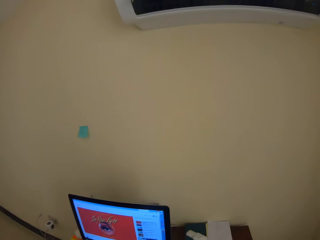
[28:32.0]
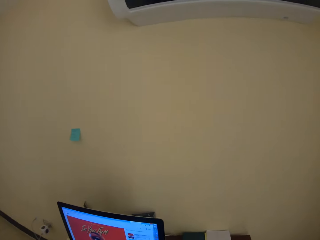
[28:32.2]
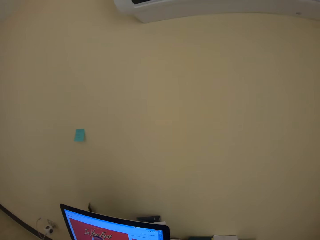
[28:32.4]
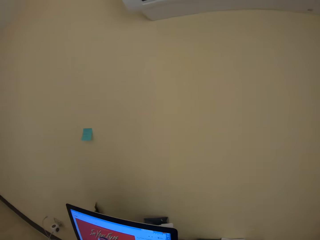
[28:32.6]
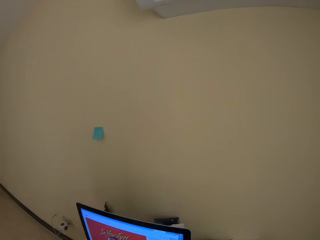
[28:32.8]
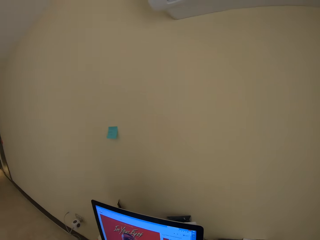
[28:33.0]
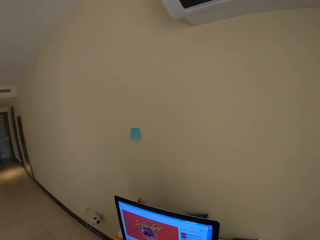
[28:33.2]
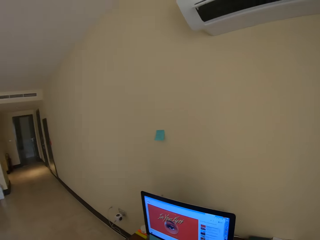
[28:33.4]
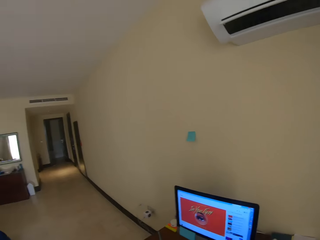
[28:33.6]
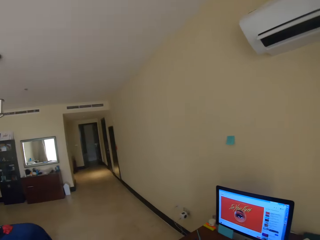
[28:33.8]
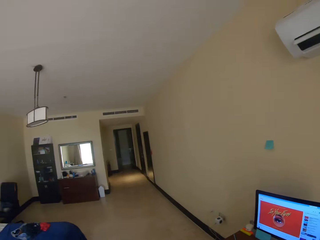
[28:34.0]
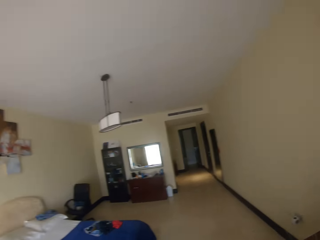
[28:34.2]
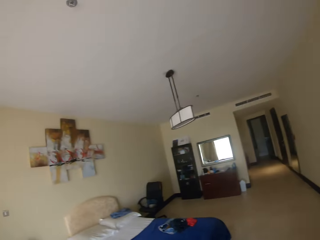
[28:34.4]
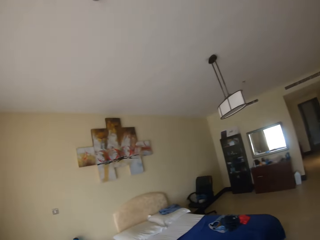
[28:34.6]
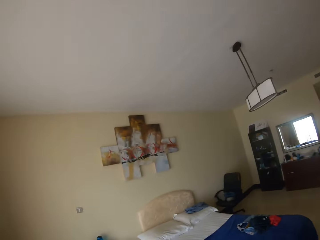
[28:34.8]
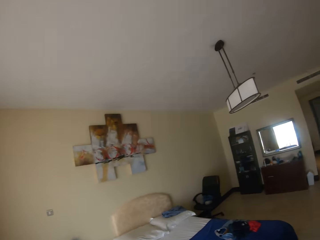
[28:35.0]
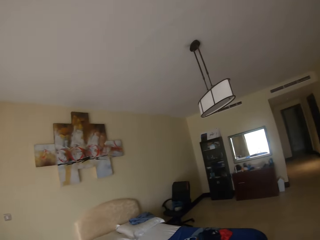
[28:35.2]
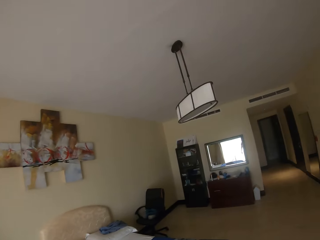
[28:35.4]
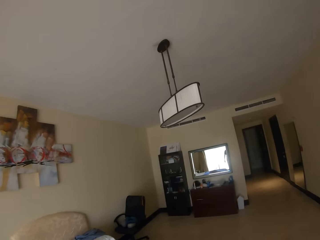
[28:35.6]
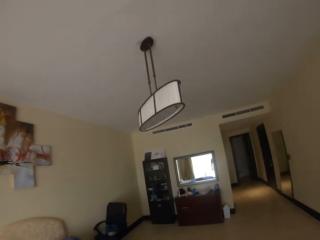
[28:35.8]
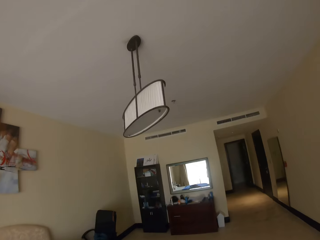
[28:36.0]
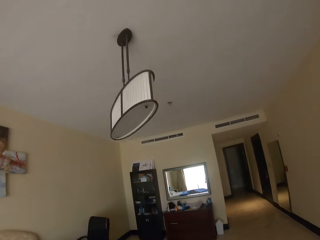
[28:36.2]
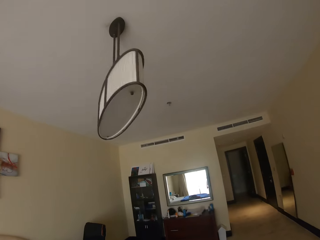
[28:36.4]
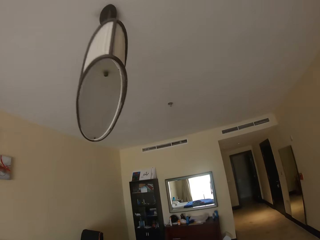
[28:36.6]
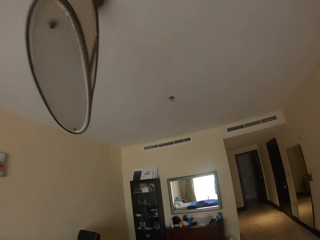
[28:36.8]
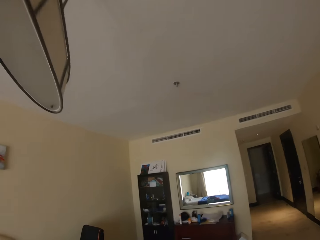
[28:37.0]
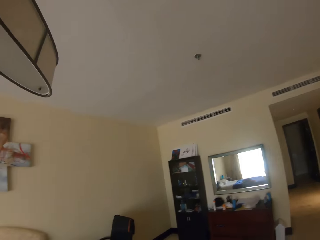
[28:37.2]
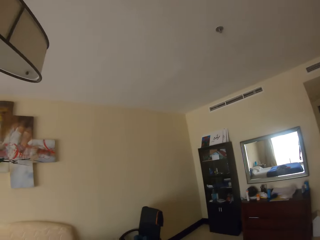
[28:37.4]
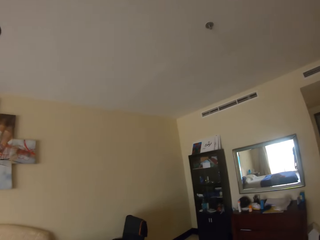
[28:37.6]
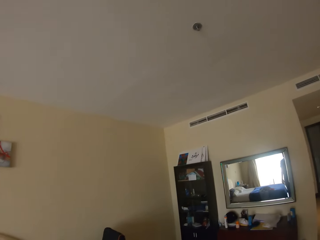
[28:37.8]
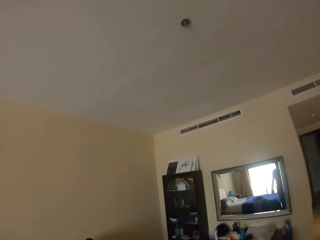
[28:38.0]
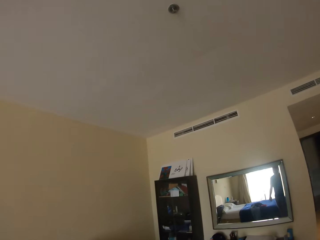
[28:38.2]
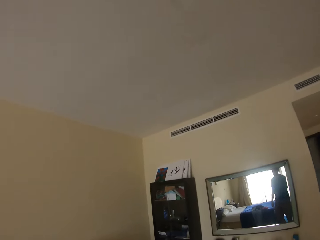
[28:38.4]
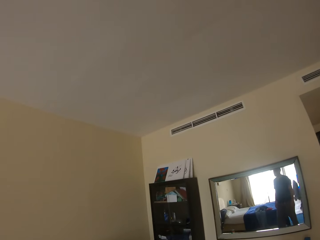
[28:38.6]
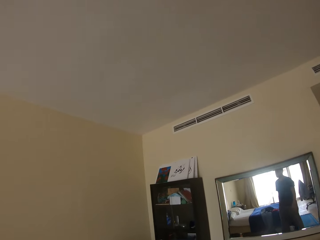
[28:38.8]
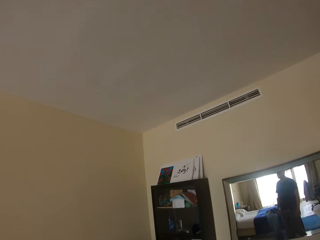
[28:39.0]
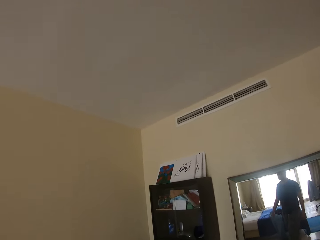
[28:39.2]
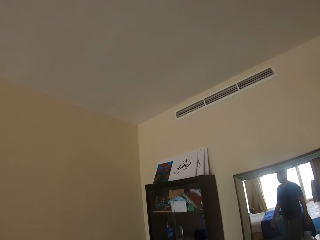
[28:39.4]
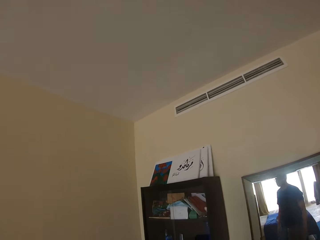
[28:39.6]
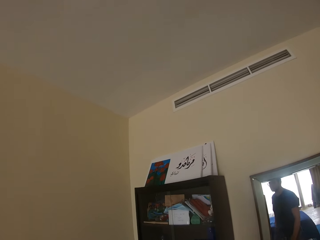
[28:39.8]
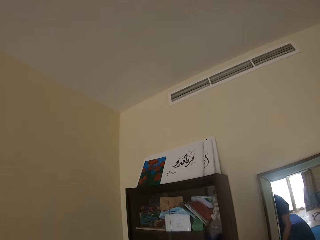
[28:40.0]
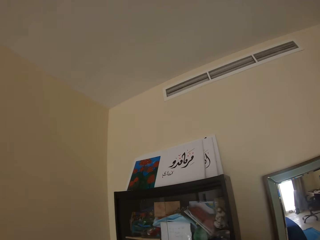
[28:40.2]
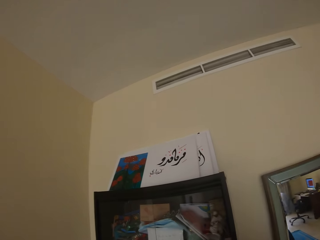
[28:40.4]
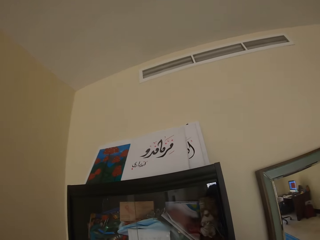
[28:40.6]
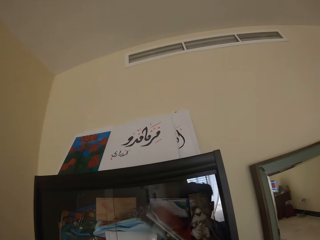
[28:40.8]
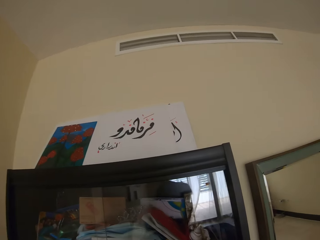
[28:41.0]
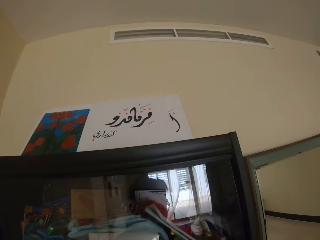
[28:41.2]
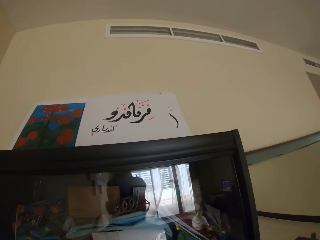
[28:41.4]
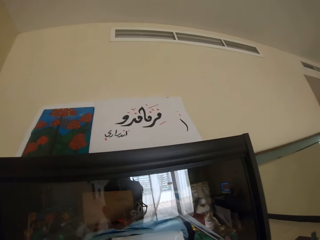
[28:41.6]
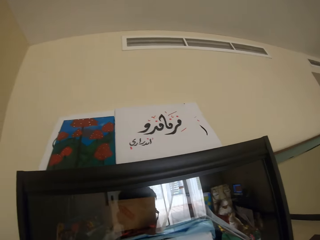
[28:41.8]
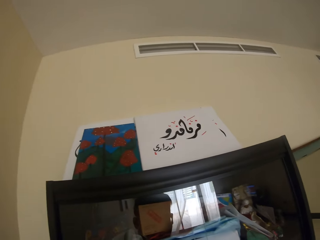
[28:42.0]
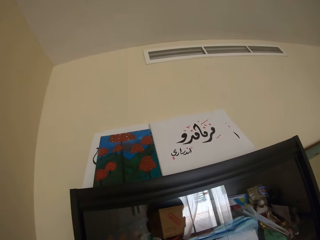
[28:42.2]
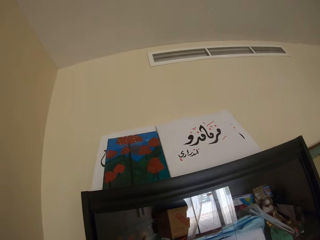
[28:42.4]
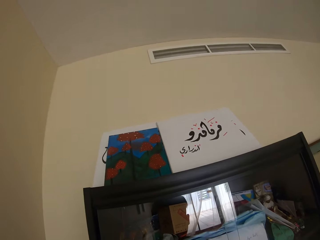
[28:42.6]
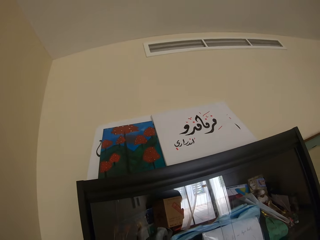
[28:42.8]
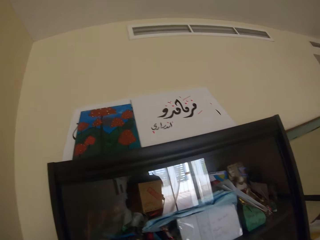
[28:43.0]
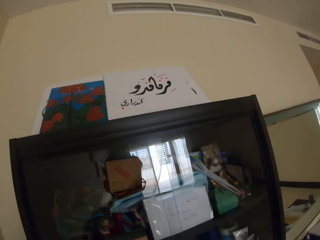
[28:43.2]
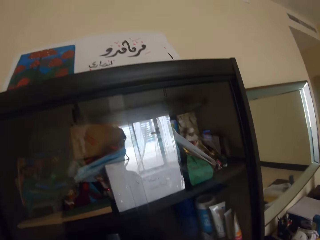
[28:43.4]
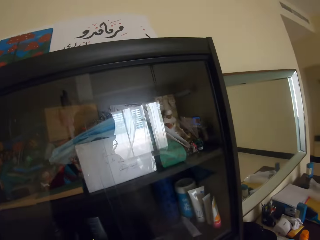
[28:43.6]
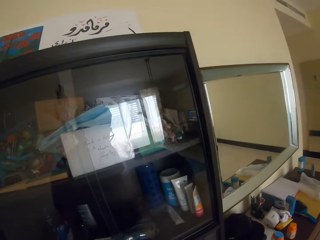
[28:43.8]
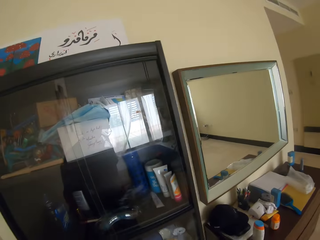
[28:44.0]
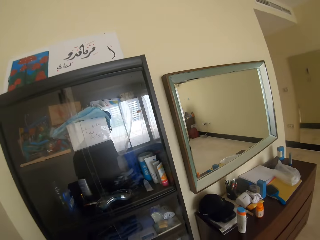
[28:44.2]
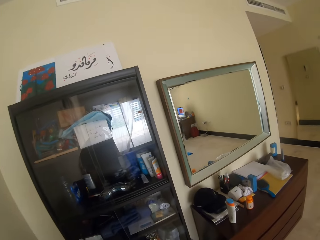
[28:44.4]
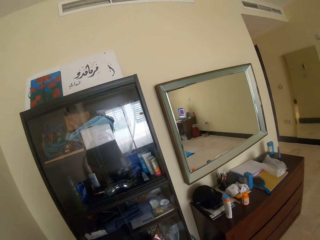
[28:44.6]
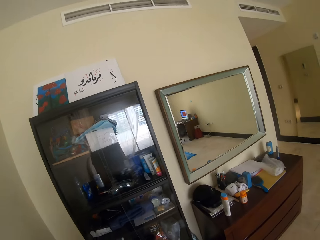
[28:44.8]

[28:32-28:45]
The camera wearer walks around the room. They look at the cupboard.

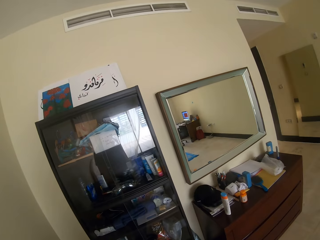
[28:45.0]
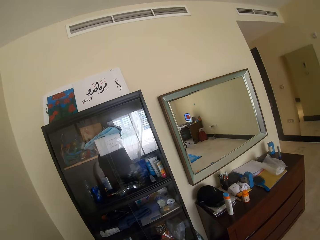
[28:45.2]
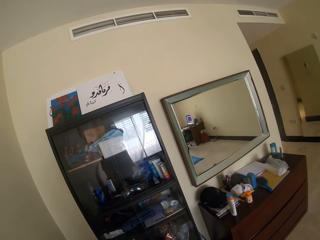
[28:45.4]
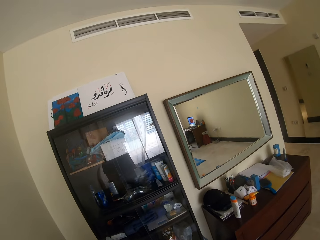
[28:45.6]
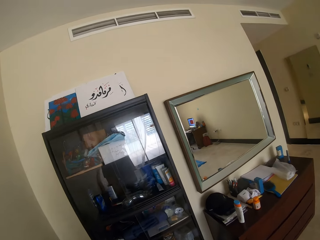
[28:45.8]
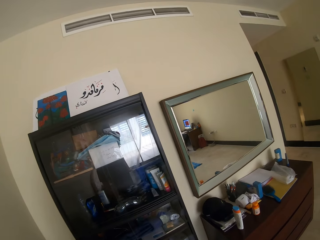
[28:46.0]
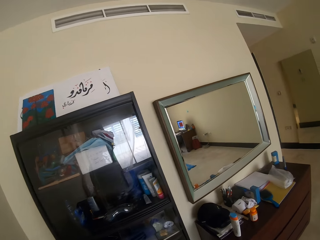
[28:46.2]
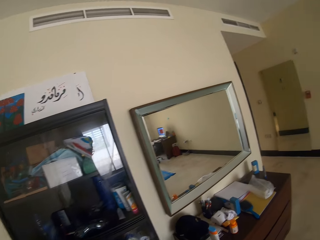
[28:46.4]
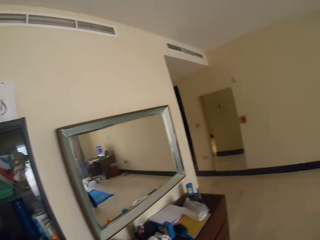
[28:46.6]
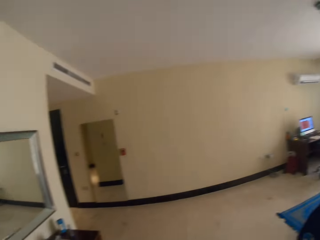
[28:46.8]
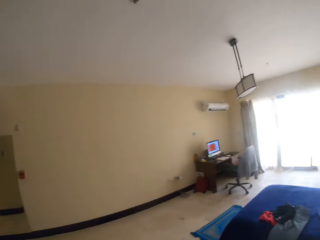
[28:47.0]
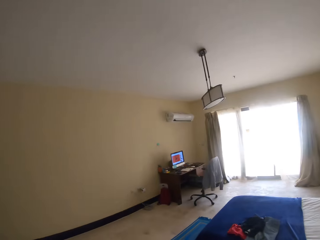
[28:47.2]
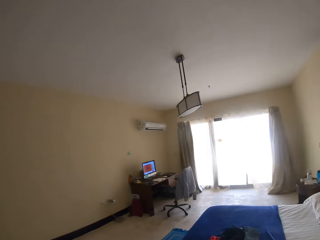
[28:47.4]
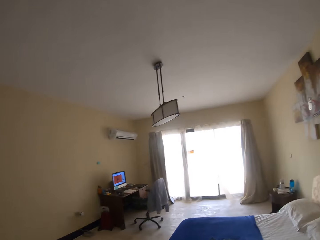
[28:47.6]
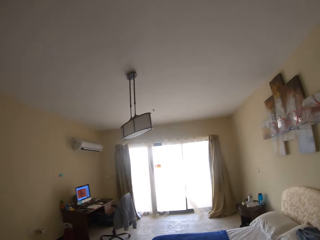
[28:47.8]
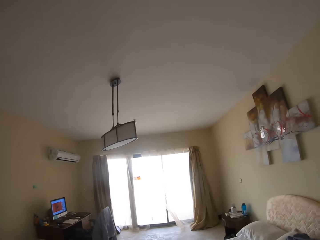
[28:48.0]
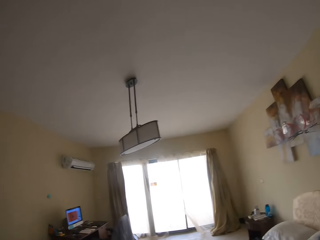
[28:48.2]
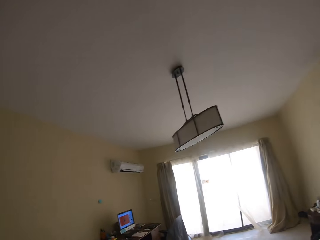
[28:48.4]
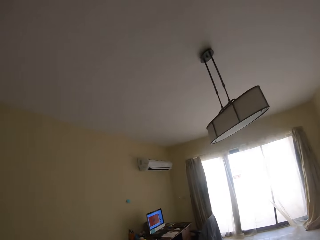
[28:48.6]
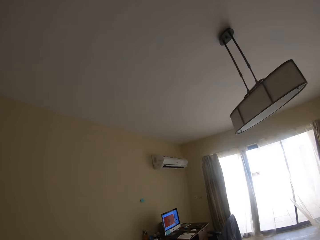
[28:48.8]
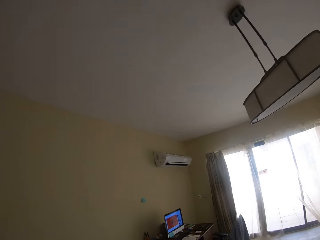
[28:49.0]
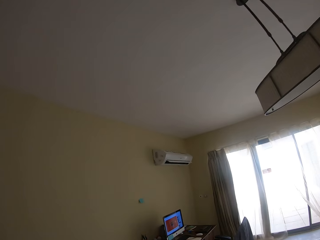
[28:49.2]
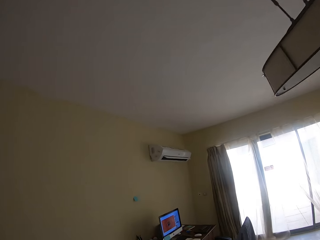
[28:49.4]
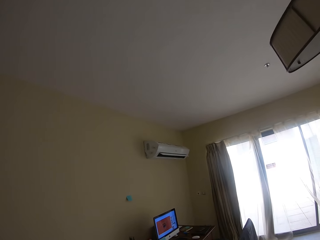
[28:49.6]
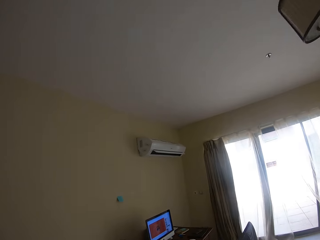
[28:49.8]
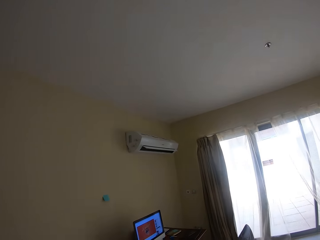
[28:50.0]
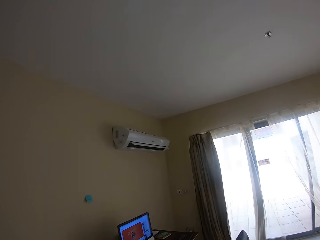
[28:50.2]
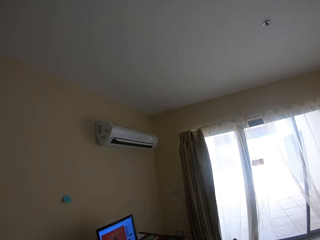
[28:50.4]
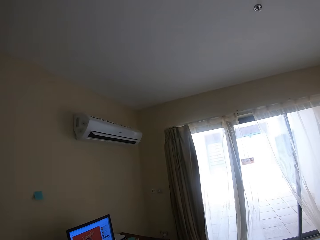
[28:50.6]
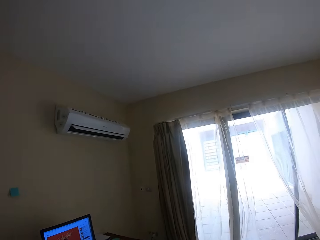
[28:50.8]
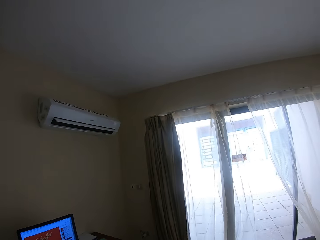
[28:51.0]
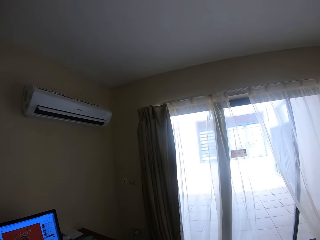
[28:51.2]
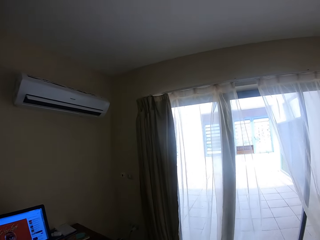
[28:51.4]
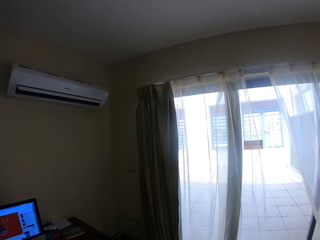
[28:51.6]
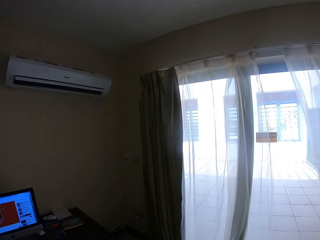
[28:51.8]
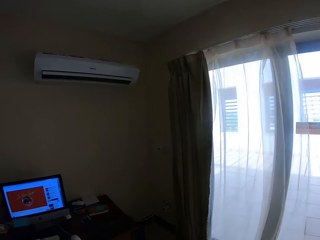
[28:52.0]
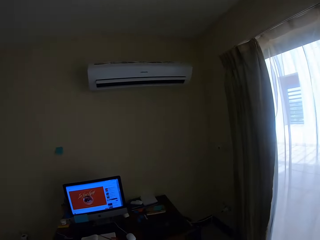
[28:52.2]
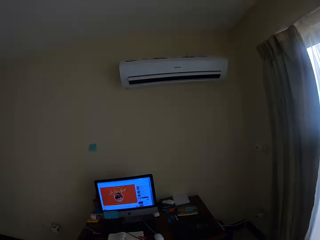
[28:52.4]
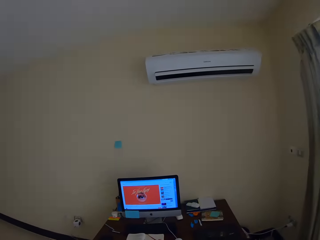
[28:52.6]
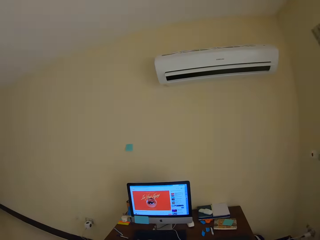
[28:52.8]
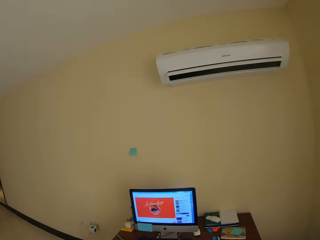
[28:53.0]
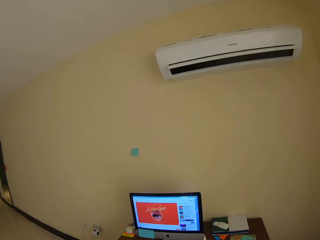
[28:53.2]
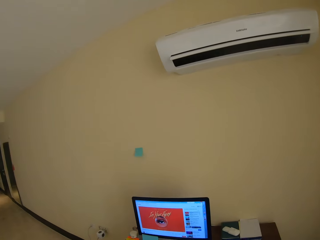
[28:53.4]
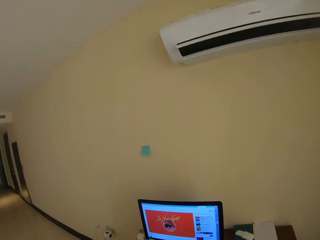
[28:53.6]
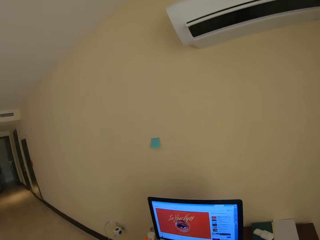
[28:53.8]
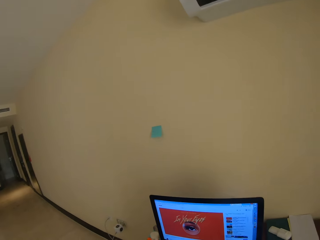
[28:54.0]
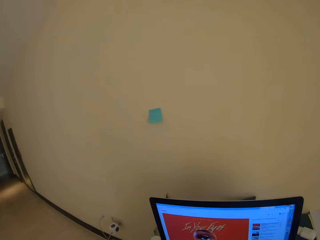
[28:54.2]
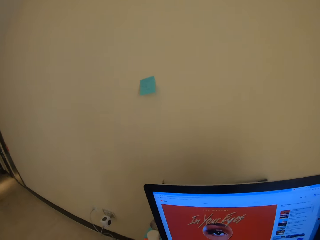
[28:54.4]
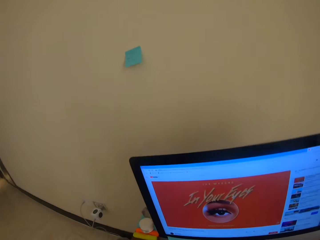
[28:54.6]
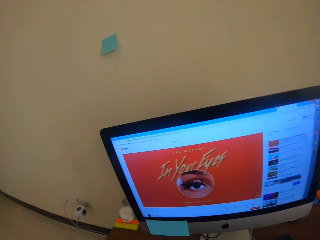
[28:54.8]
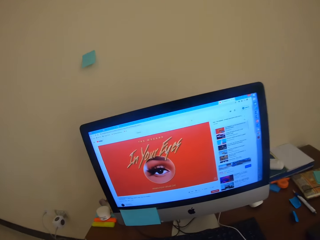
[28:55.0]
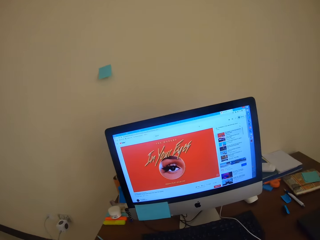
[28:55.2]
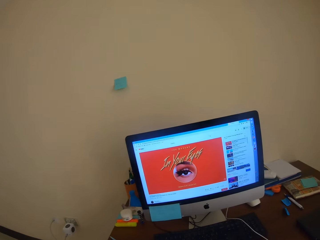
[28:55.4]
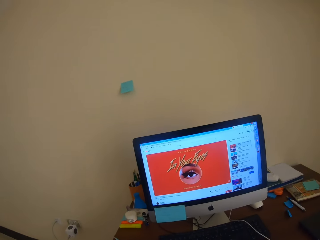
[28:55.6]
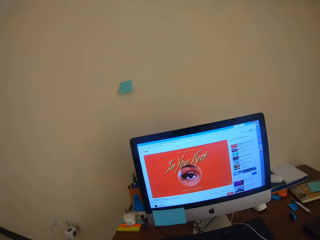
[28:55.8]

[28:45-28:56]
The camera wearer walks towards the computer. He pulls out a chair and sits on his computer desk.
